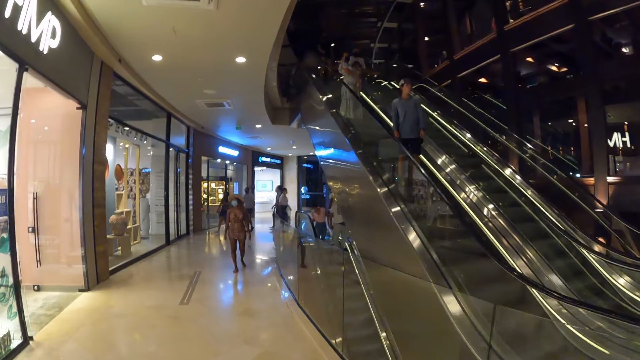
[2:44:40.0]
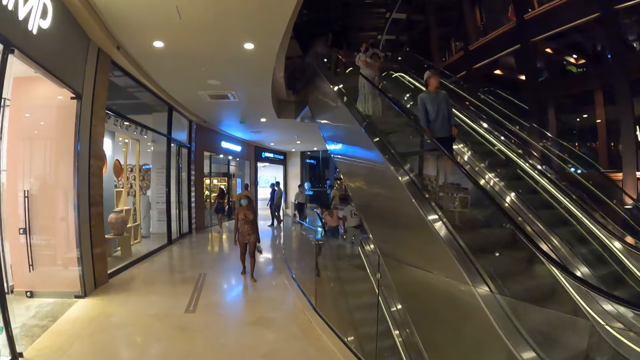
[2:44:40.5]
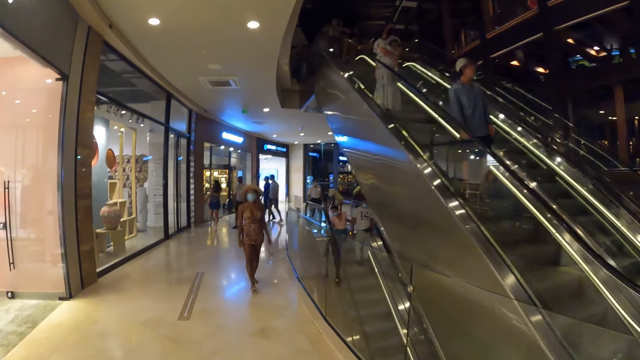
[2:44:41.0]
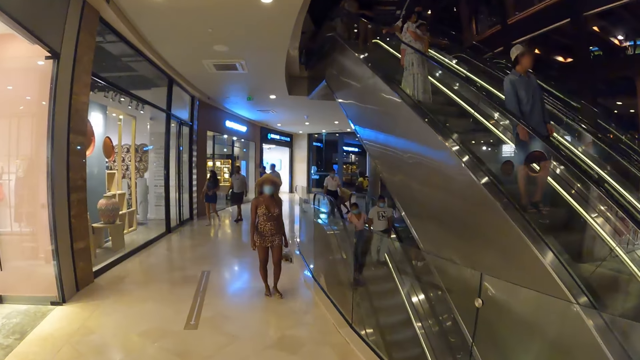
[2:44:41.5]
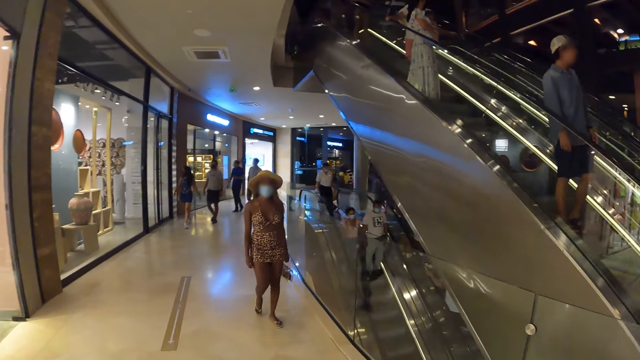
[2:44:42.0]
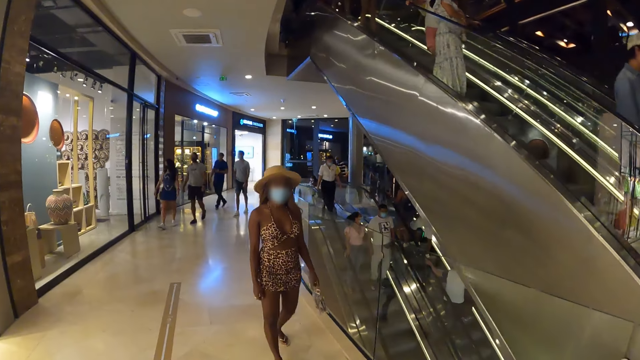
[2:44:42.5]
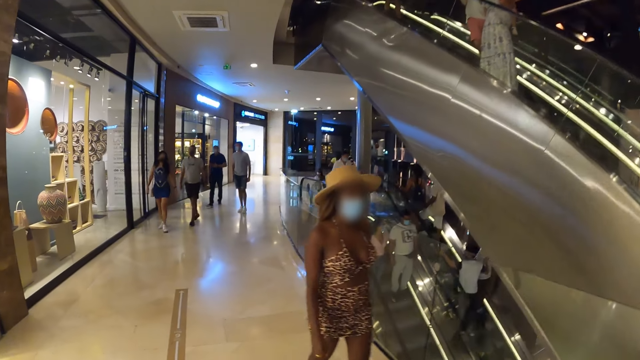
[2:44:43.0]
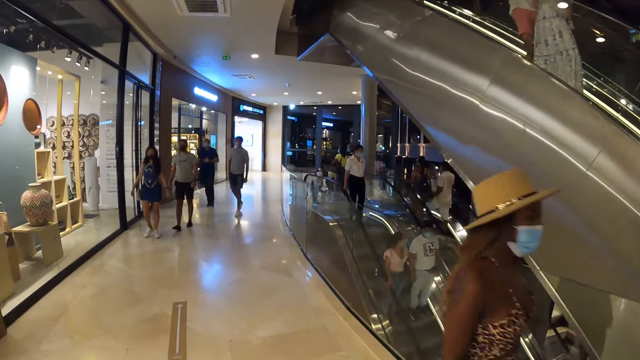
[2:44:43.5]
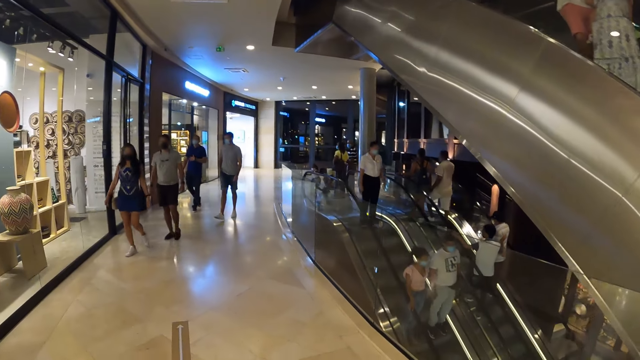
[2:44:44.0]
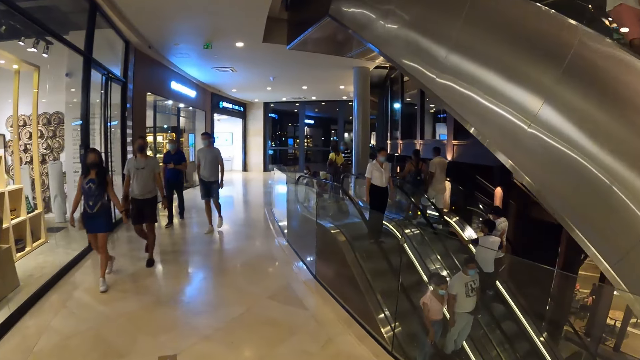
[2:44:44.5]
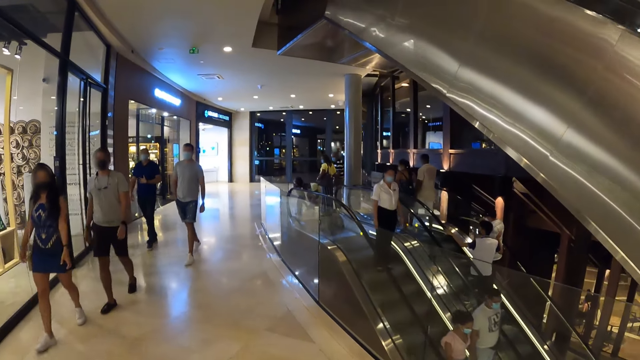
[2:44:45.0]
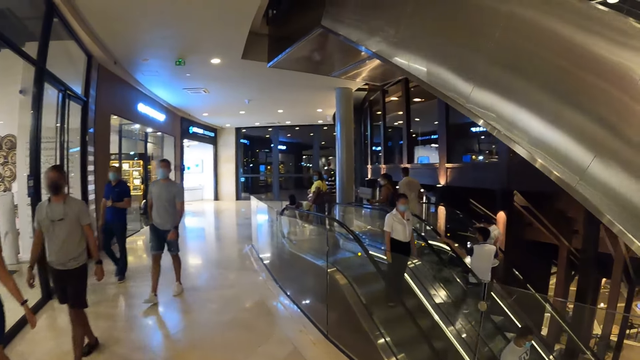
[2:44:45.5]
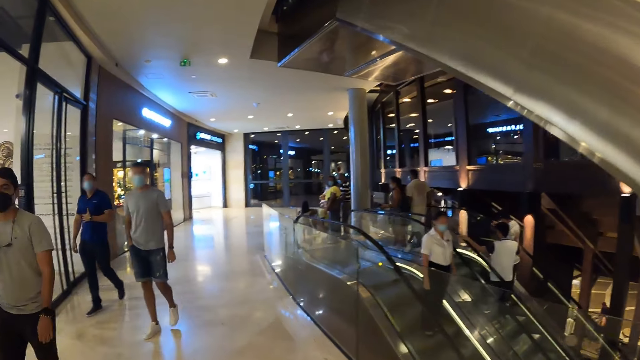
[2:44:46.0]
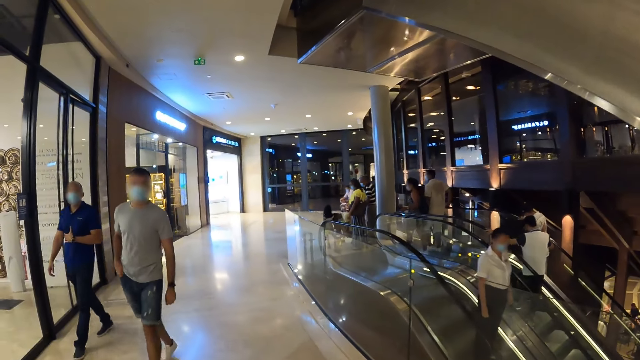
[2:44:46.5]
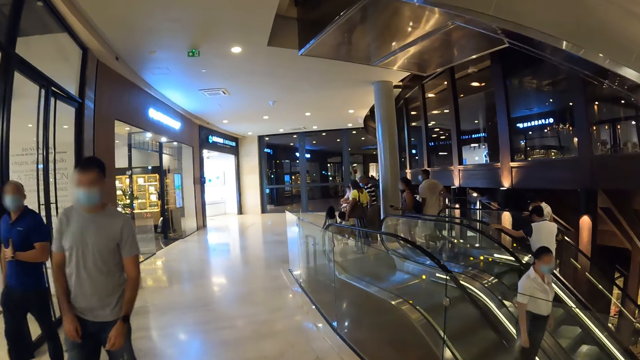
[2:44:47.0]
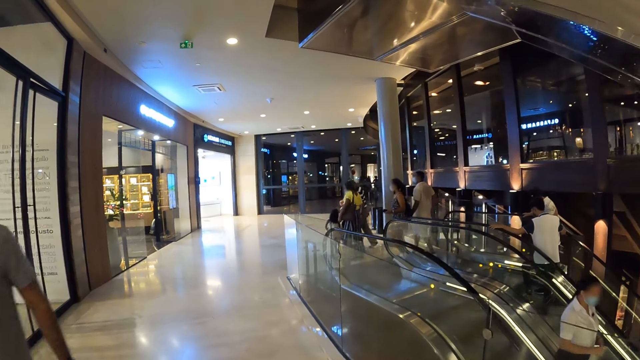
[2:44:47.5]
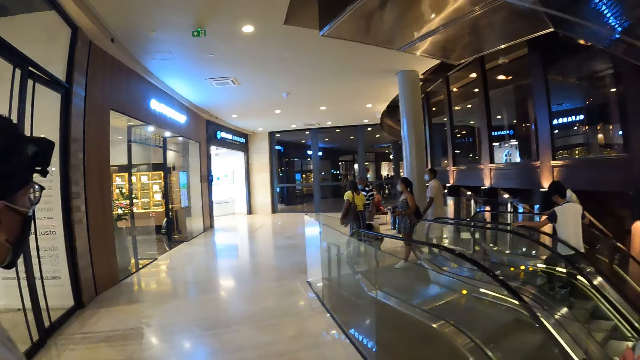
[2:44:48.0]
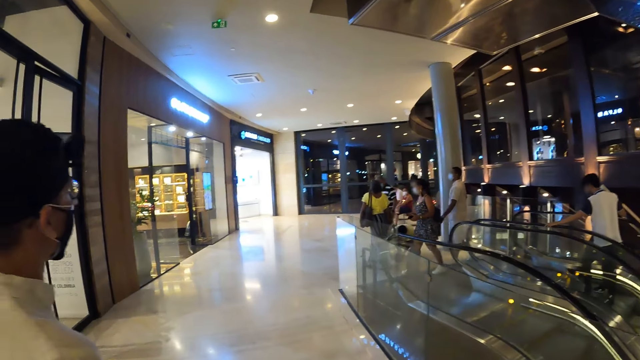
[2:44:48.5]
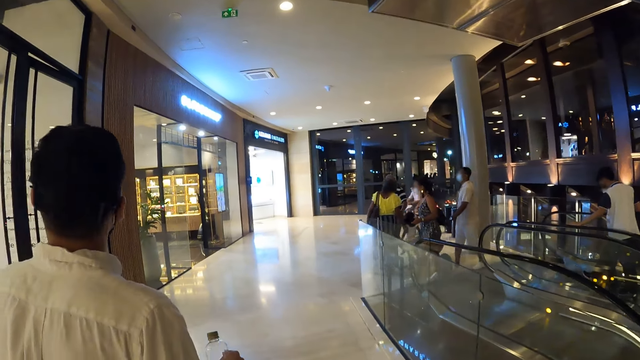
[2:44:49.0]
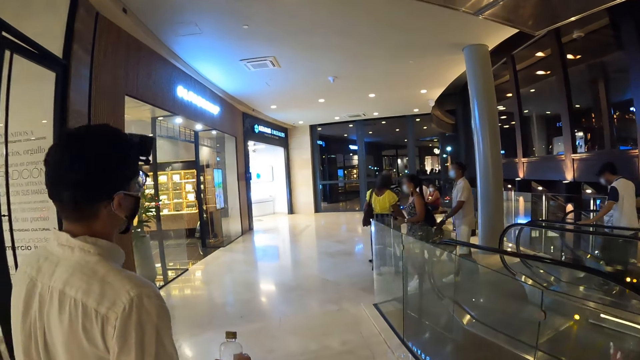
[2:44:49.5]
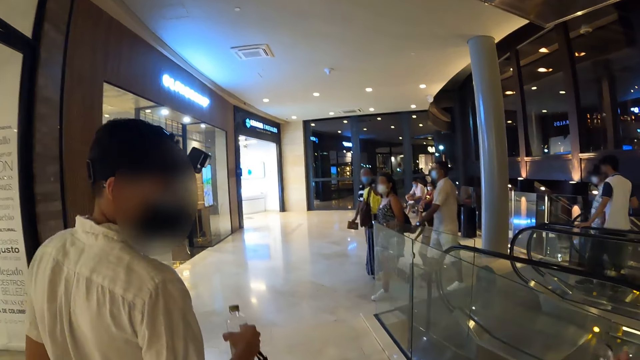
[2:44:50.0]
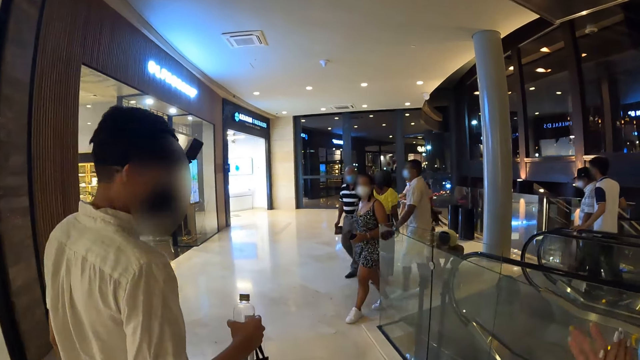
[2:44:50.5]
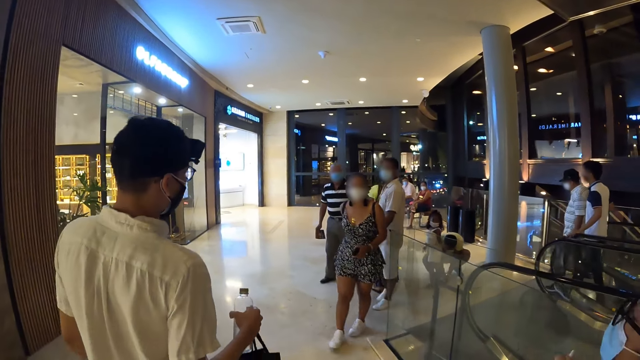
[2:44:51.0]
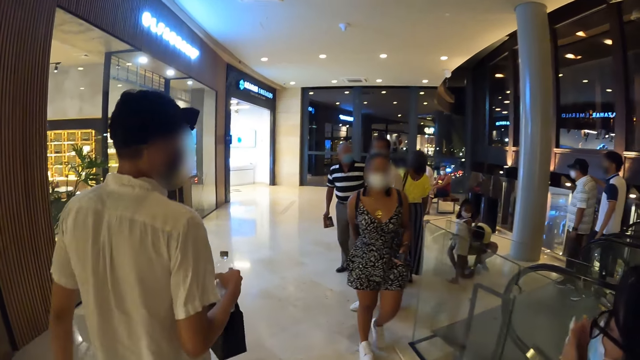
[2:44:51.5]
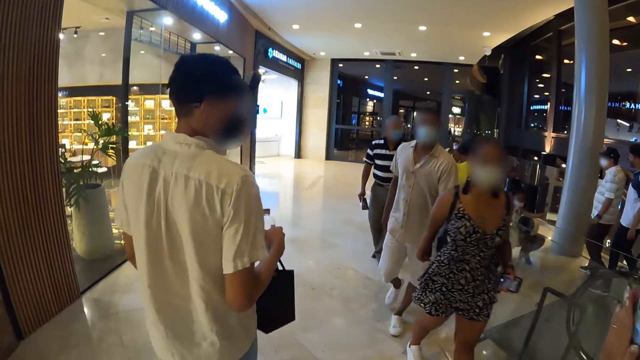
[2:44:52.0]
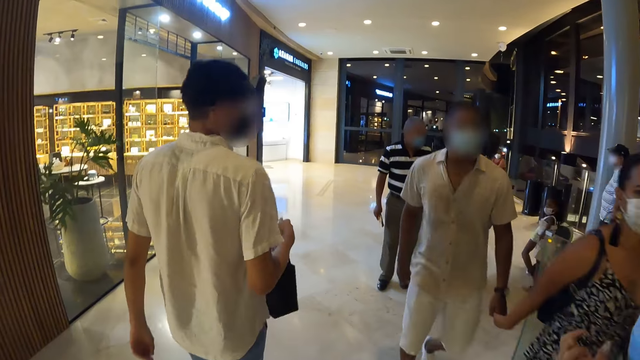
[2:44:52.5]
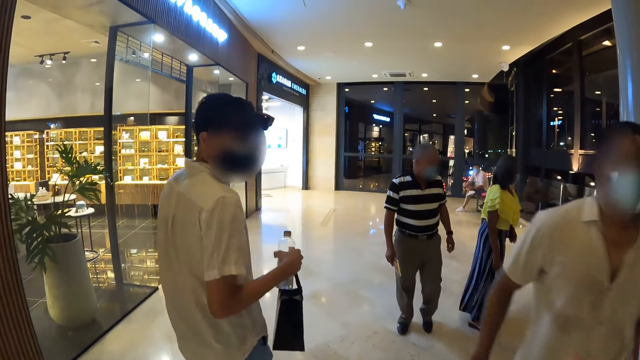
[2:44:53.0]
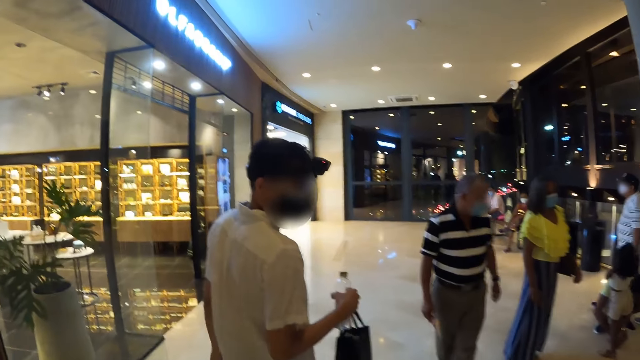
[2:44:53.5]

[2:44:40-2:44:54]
The man holds a water bottle and a bag with his right hand.

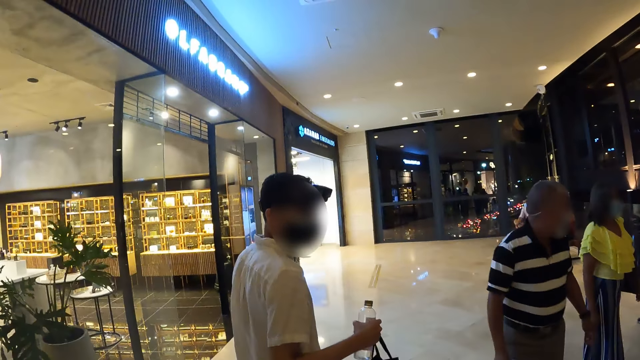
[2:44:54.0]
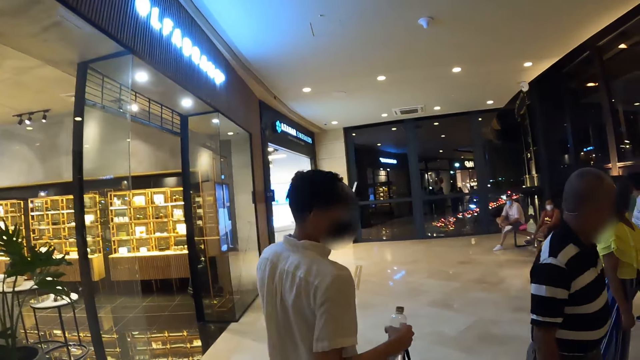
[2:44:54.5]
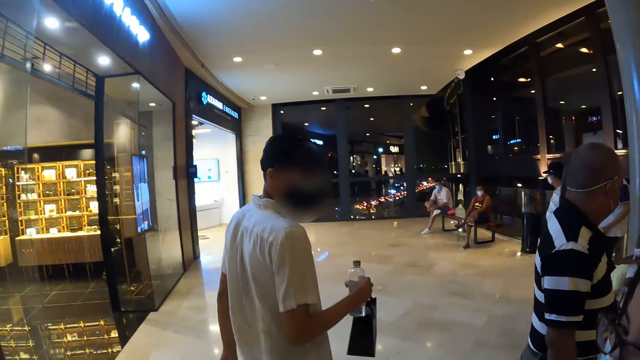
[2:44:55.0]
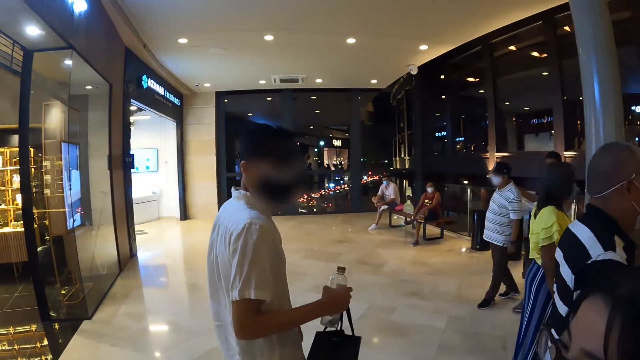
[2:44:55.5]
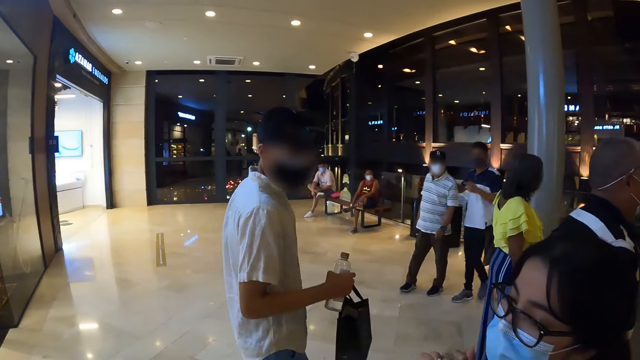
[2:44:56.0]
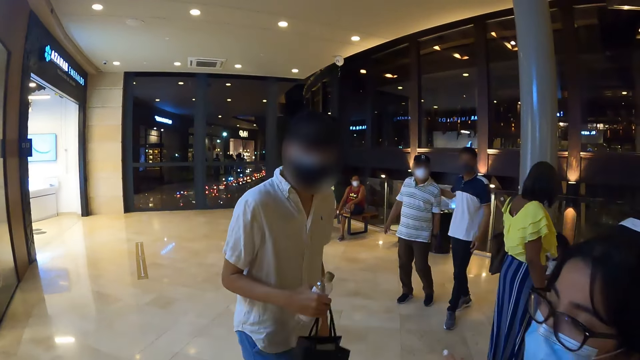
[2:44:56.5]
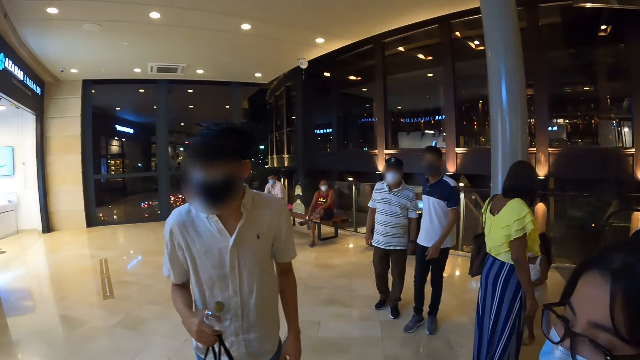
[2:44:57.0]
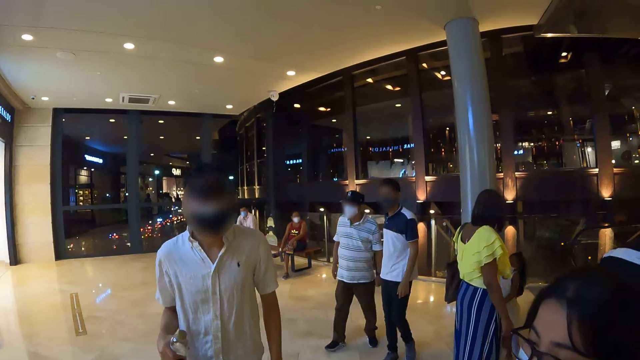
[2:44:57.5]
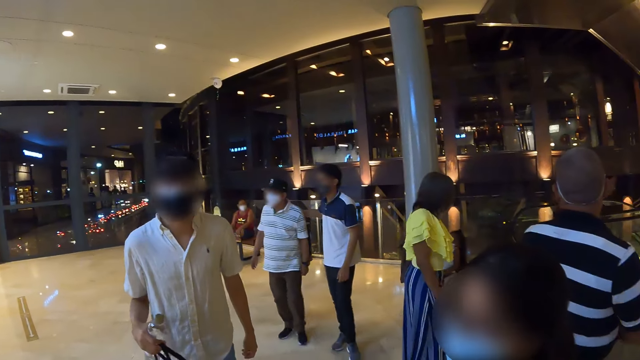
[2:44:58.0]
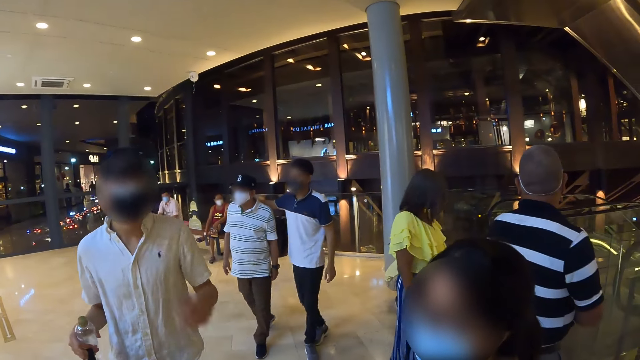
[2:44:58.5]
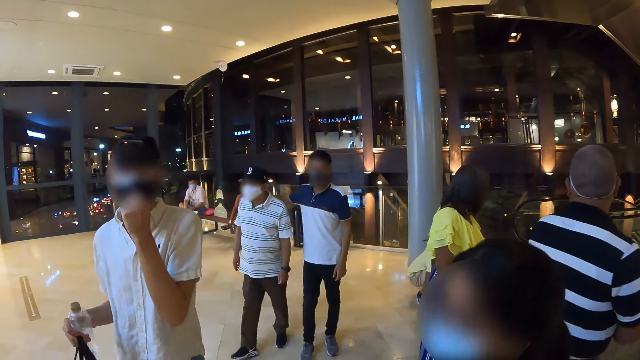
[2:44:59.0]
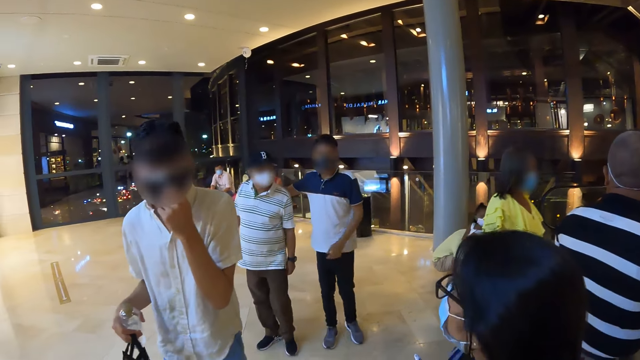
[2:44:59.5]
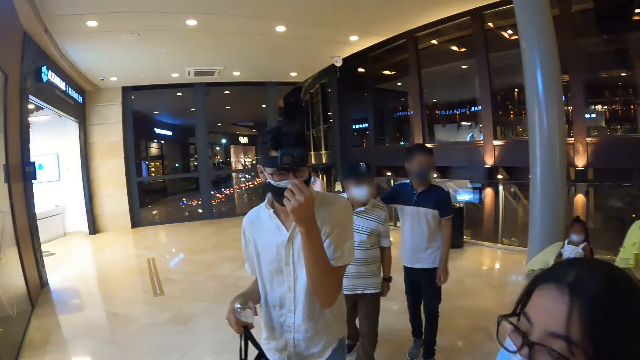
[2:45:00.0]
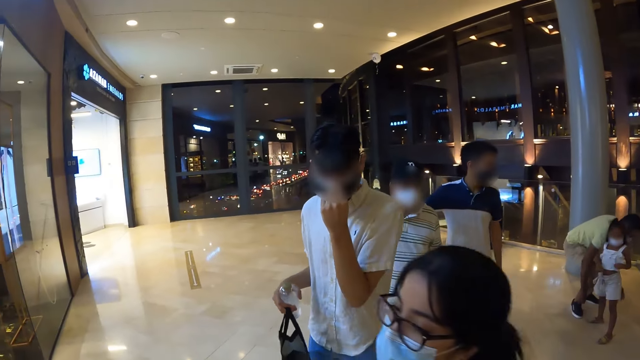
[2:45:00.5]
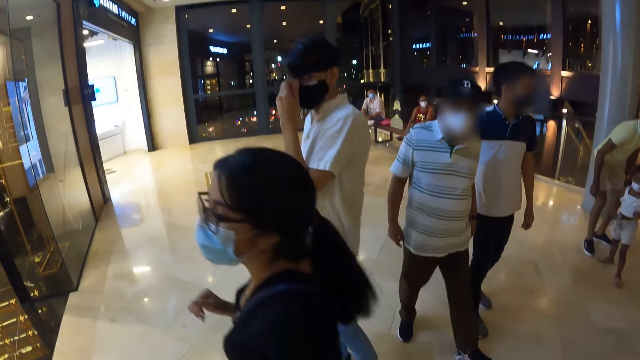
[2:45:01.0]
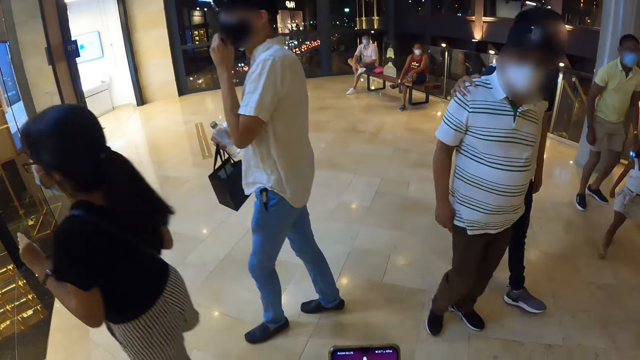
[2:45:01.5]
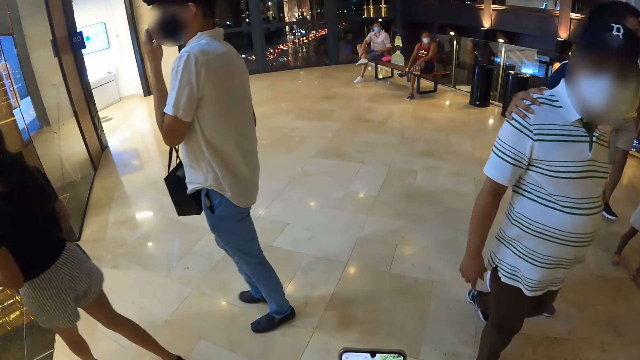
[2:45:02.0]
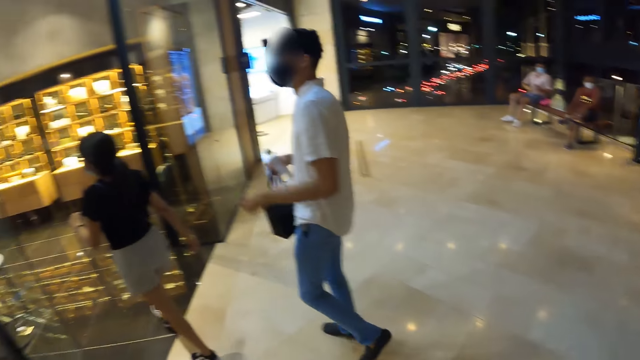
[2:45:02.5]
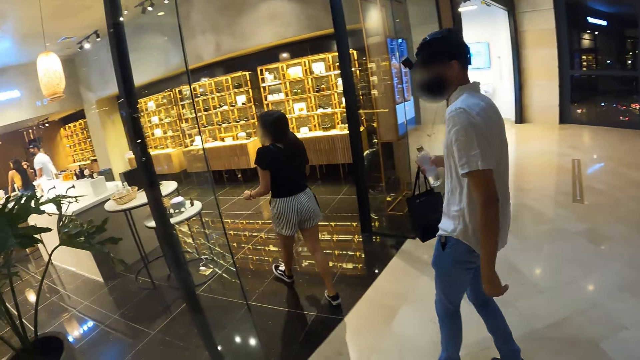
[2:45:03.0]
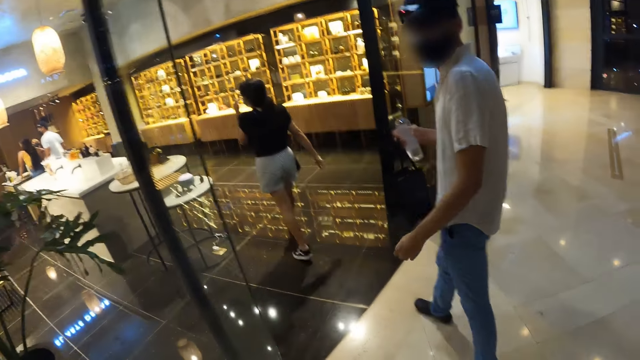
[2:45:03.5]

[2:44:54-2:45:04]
A lady interacts with the camera wearer. A man adjusts a face mask with his left hand. The lady walks away. A woman walks into a shop. The man walks into the shop.
